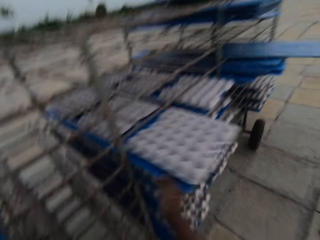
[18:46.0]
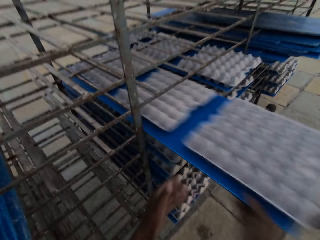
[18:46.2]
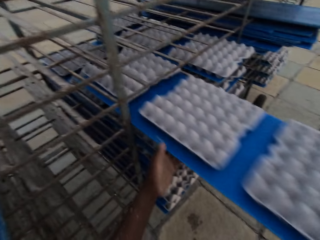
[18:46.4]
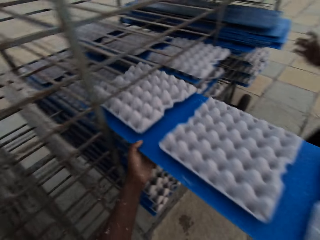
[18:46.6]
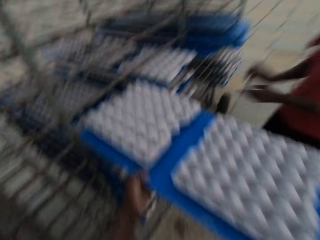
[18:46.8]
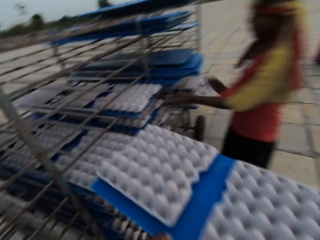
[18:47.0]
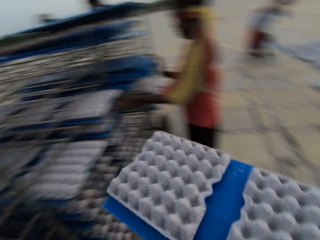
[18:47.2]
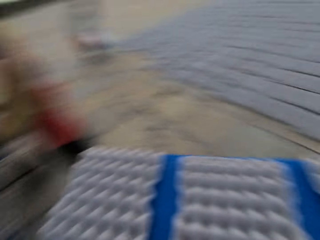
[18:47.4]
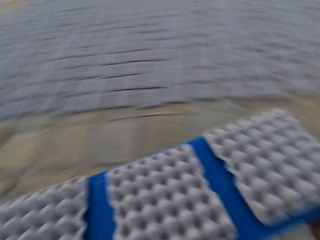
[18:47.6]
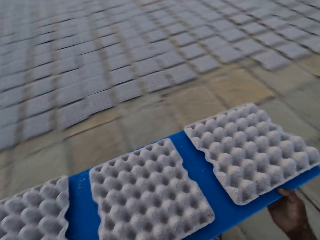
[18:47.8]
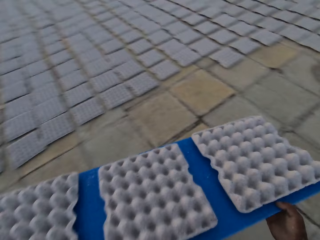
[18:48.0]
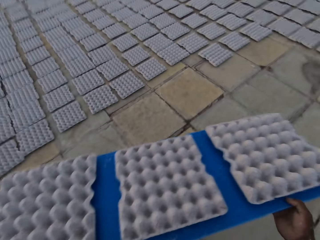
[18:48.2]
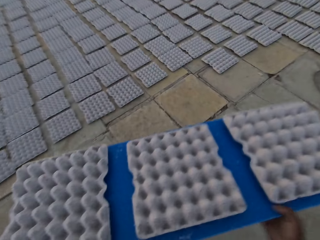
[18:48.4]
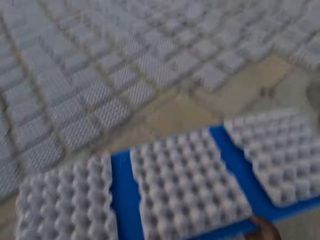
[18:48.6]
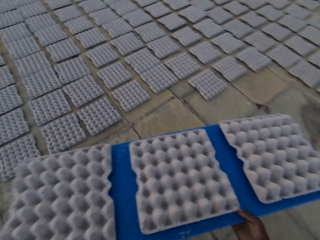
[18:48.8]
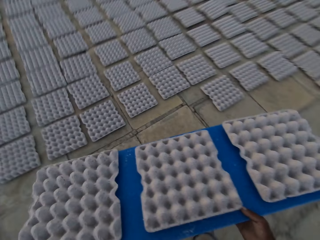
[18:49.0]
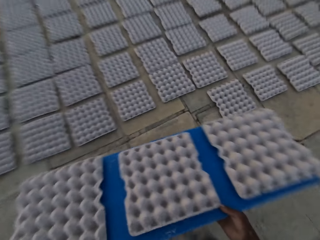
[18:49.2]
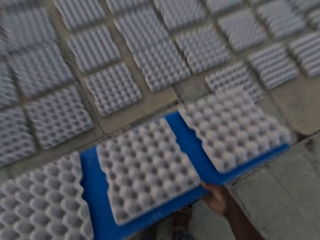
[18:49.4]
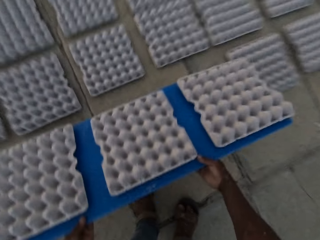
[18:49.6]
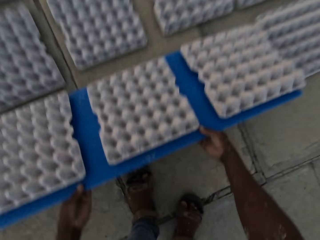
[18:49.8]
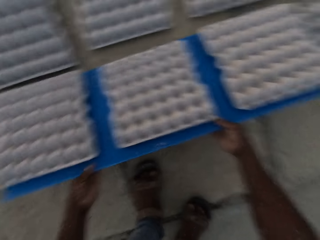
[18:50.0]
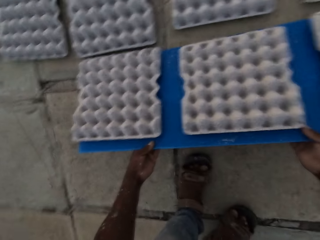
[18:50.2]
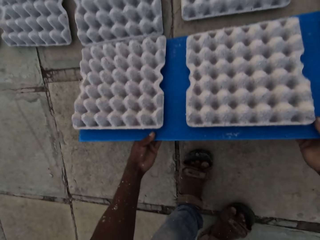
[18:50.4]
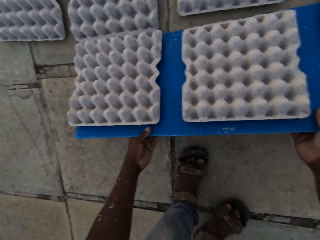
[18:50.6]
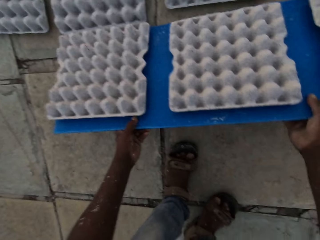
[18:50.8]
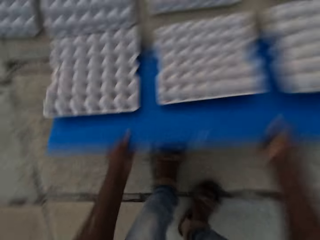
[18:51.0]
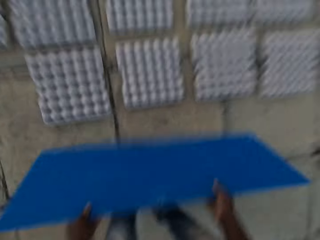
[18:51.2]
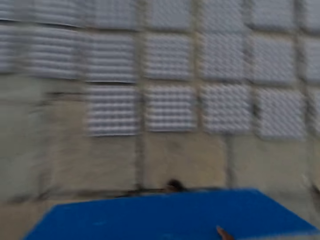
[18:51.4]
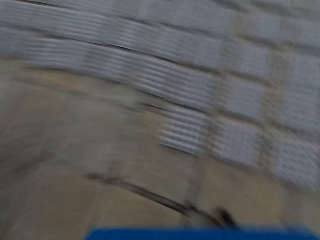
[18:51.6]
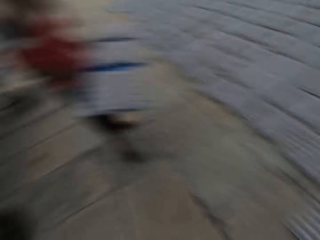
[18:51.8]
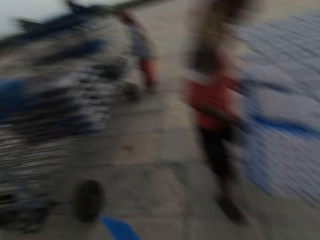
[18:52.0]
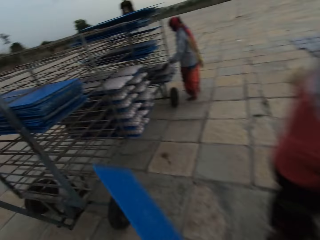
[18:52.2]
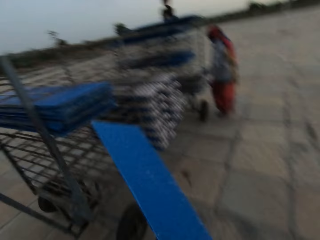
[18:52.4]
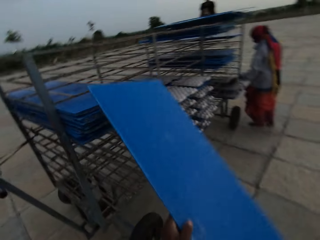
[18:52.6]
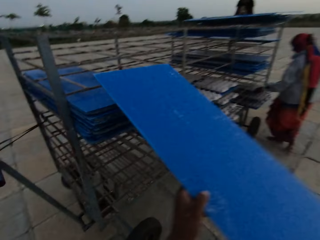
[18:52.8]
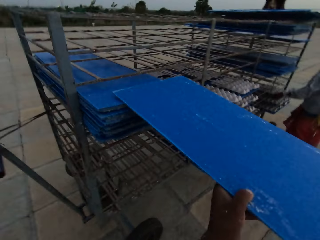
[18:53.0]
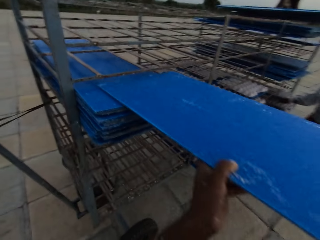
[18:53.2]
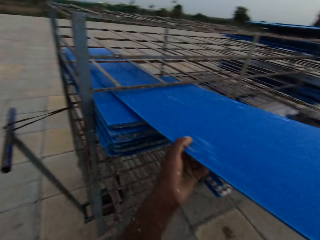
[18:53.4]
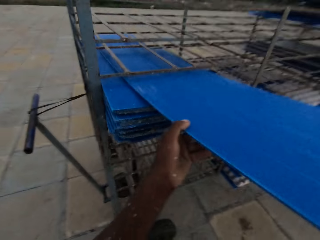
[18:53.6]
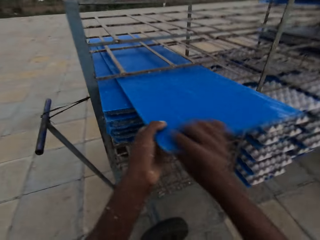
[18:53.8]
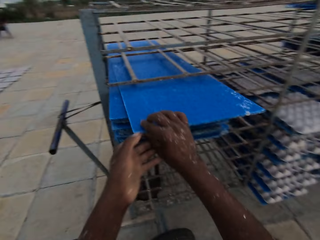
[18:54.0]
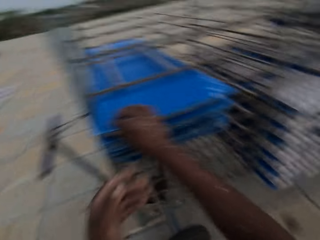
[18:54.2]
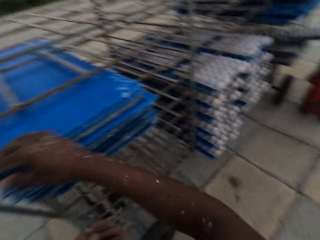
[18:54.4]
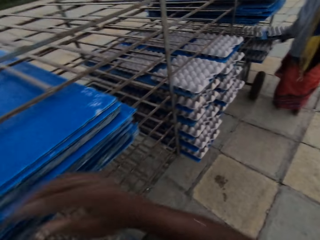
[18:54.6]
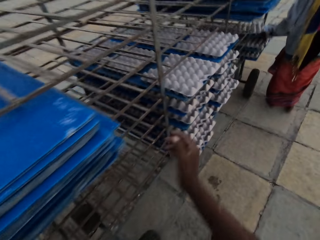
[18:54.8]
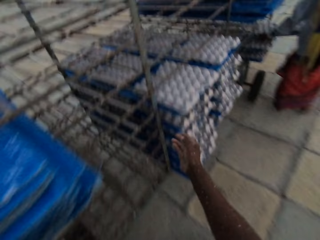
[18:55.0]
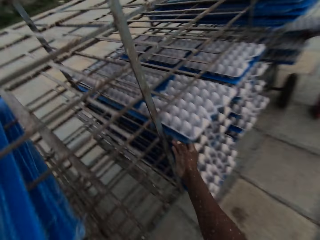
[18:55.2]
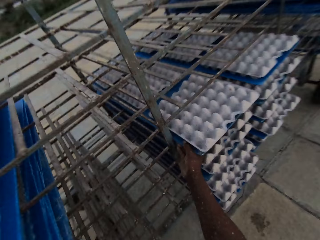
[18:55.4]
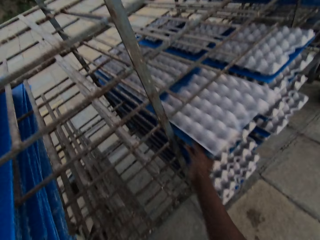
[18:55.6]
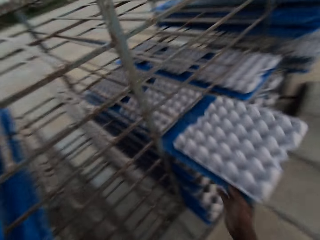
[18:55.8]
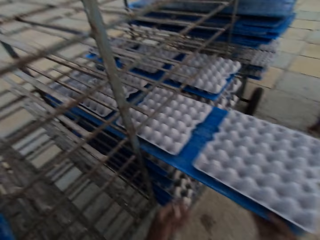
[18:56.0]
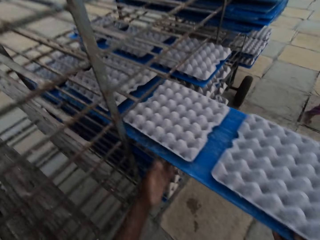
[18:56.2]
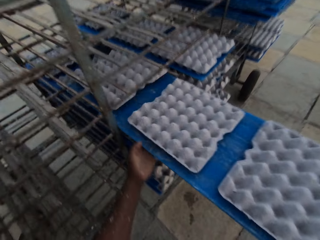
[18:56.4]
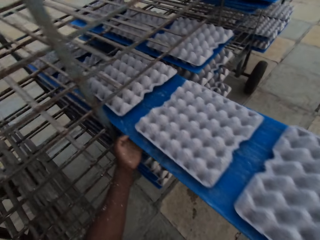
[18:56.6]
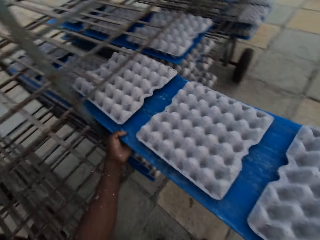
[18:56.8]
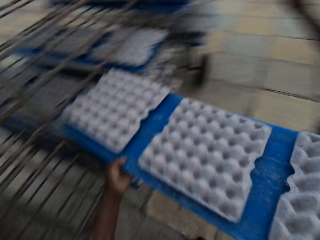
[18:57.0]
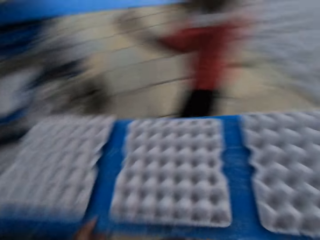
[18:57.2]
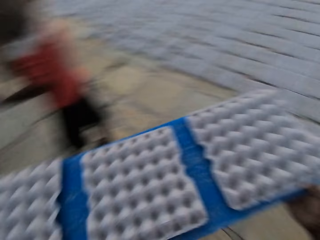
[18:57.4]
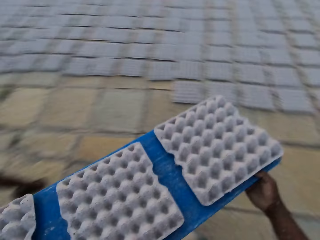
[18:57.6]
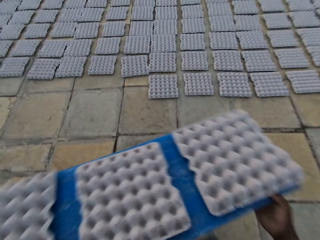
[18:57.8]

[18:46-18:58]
The camera wearer picks up a plastic board with egg crates from the rack with his hands. A man places the plastic board on the rack with his hands. The camera wearer drops the egg crates from the plastic board in his hands on the floor. The man holds the plastic board with egg crates with his hands. The camera wearer places the plastic board on the rack with his hands. A woman picks up the plastic board with egg crates from the rack with her hands. The camera wearer picks up the plastic board with egg crates from the rack with his hands.

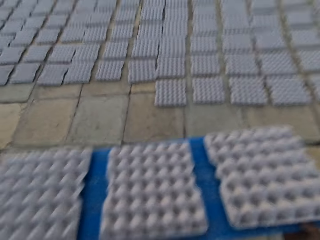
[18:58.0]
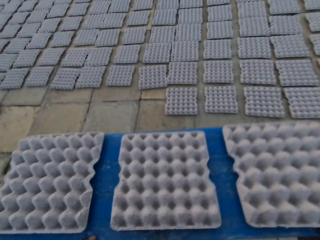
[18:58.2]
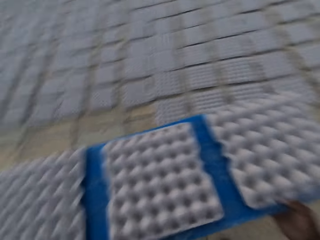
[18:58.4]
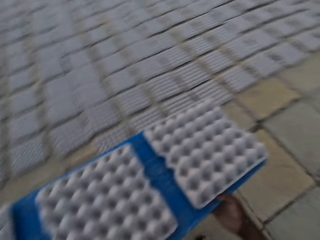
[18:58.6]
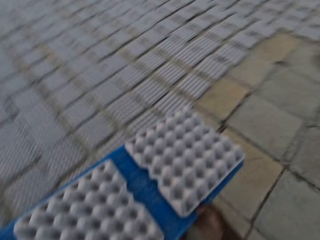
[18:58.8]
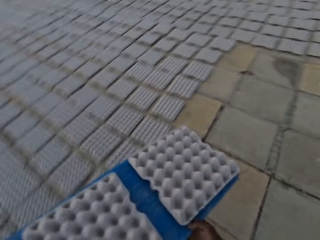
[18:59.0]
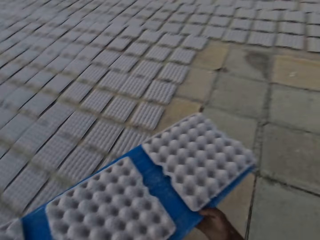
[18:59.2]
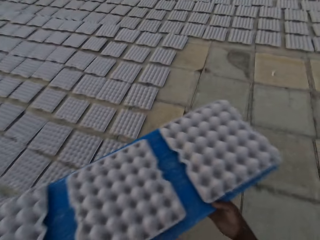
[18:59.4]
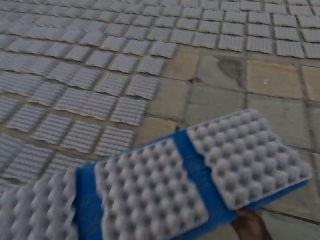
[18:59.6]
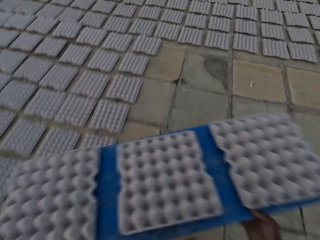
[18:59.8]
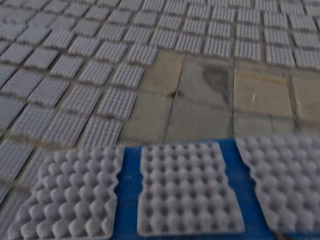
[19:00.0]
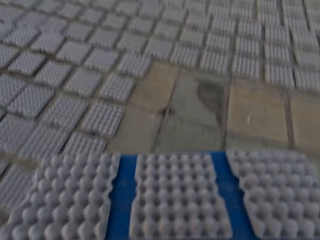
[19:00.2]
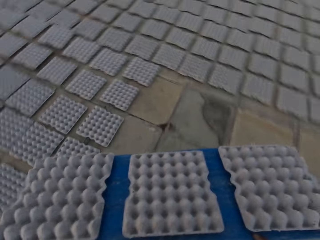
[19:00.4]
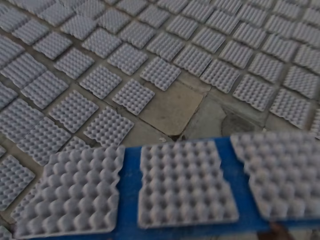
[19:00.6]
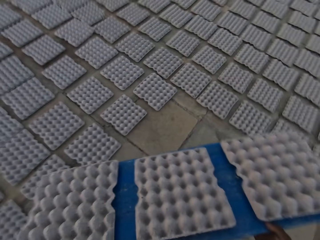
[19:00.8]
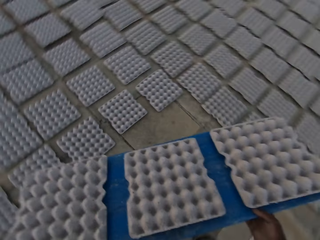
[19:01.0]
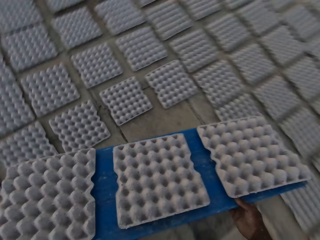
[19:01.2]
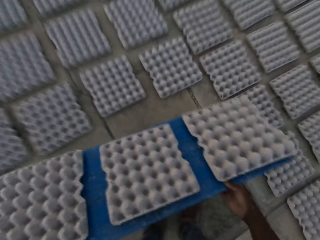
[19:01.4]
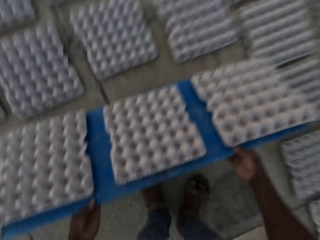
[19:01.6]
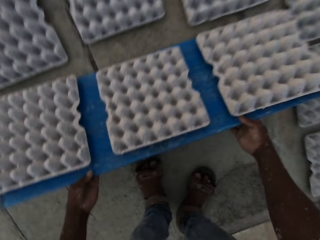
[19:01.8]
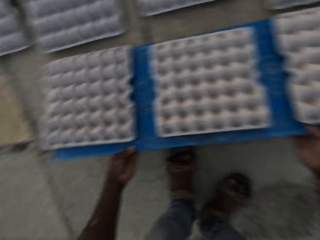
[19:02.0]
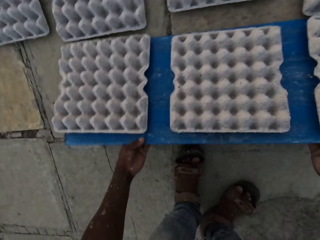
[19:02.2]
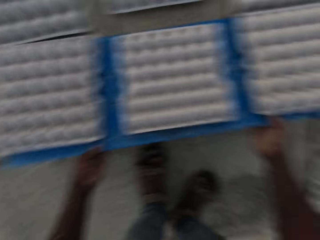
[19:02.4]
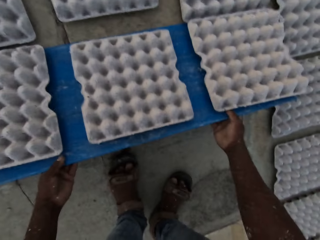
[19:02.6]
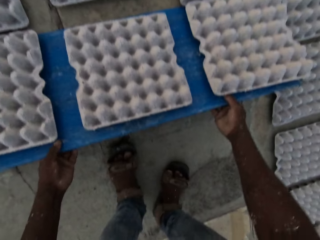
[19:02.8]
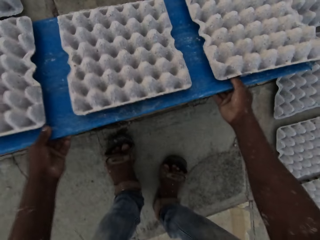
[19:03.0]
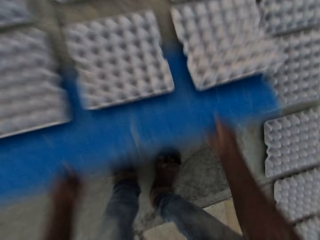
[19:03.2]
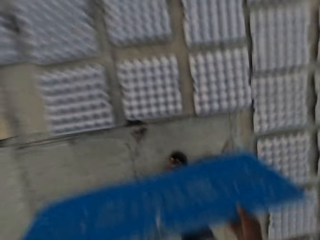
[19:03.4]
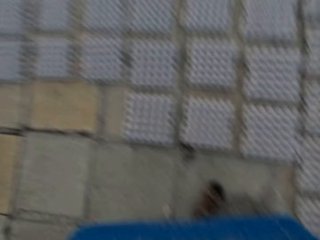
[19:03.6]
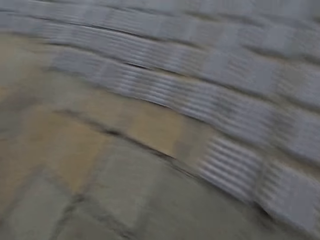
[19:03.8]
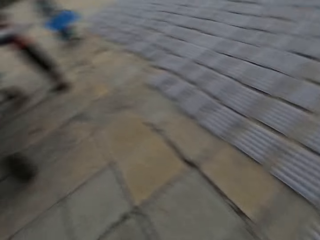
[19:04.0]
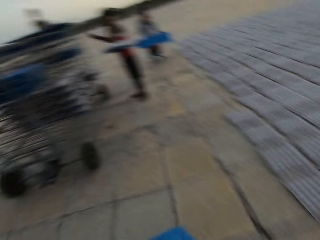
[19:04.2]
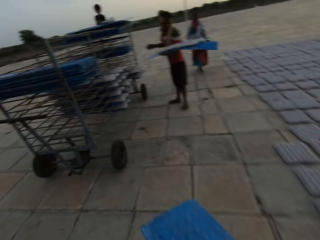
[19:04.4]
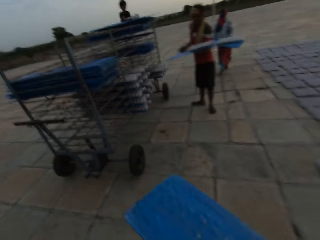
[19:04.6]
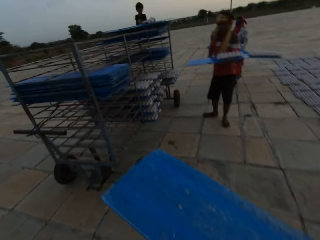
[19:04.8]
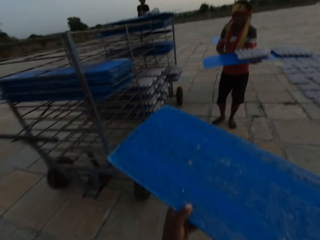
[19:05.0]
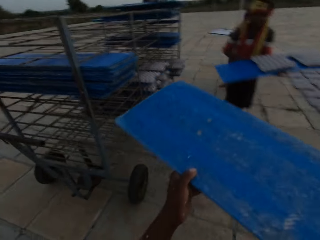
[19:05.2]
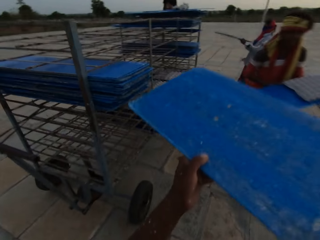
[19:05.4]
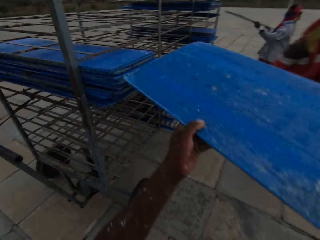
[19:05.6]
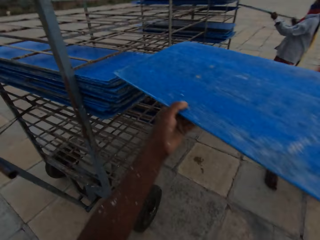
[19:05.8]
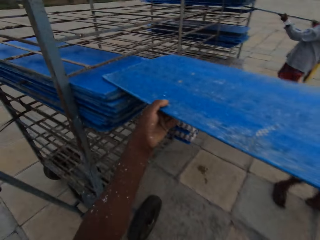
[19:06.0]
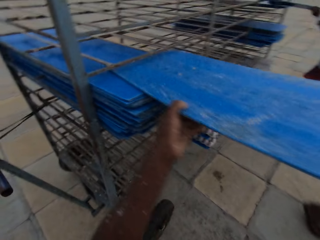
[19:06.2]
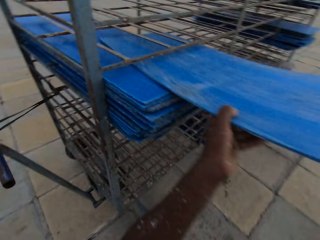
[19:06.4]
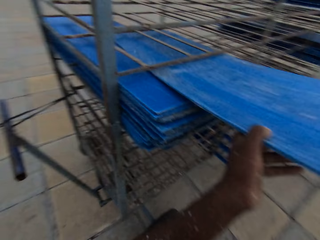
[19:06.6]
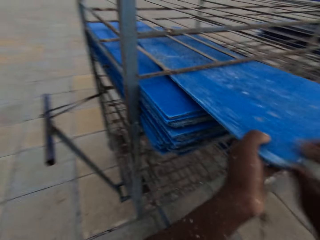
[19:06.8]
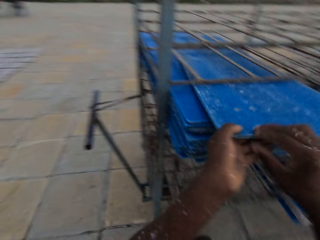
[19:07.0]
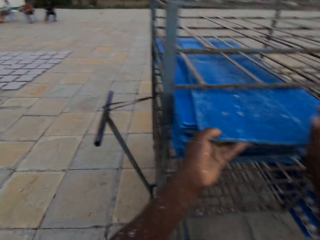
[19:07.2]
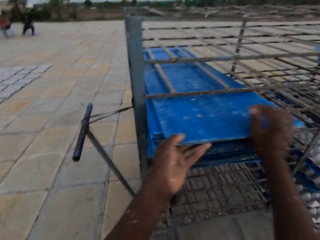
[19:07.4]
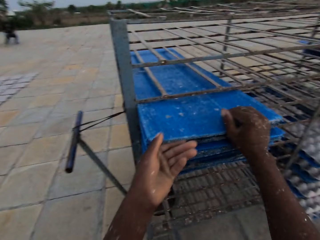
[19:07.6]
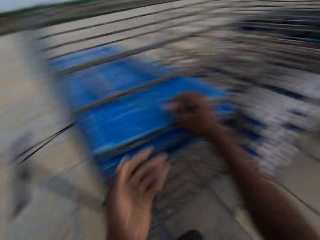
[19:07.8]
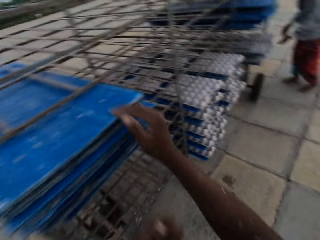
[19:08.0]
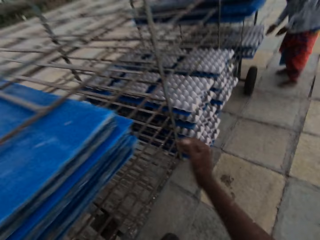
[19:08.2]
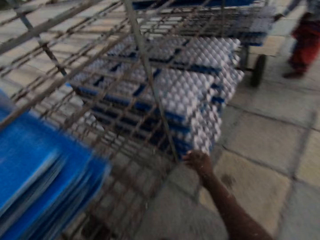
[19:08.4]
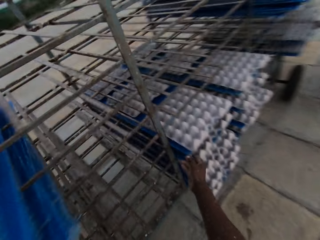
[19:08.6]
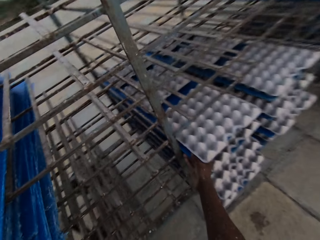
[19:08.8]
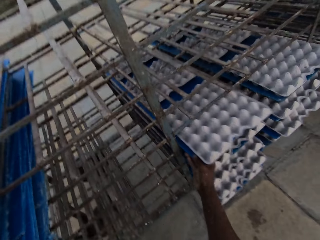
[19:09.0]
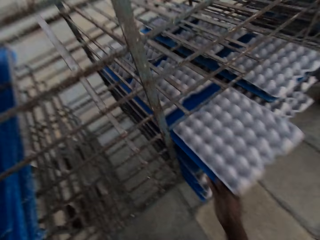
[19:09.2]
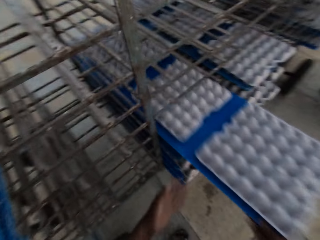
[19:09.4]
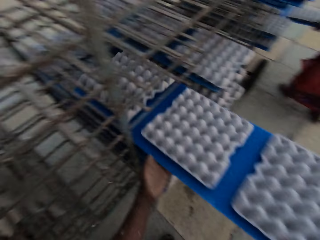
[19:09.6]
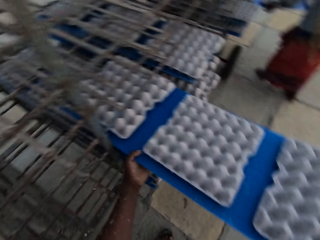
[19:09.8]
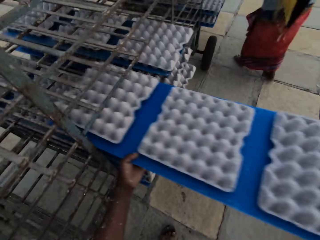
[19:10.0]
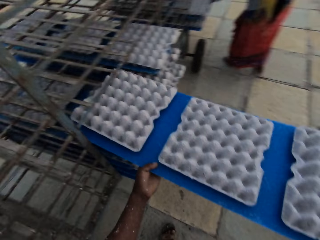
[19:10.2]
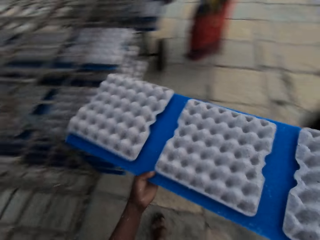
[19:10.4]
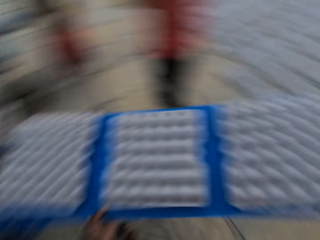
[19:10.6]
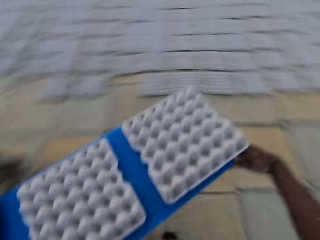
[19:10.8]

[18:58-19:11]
The camera wearer moves the egg trays. He drops the egg crates from the plastic board in his hands on the floor. A man holds the plastic board with egg crates with his hands. The camera wearer places the plastic board on the rack with his hands. A woman places the plastic board on the rack with her hands. The camera wearer picks up the plastic board with egg crates from the rack with his hands.
